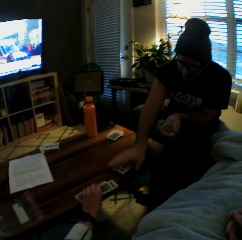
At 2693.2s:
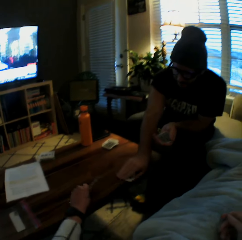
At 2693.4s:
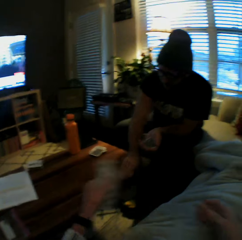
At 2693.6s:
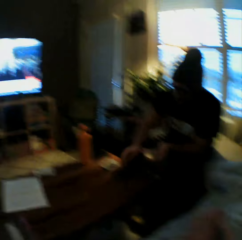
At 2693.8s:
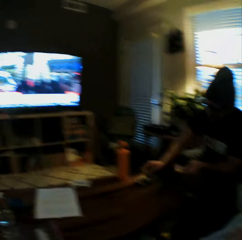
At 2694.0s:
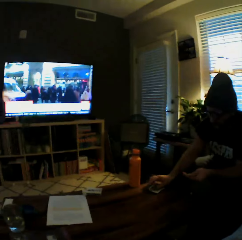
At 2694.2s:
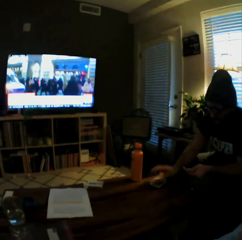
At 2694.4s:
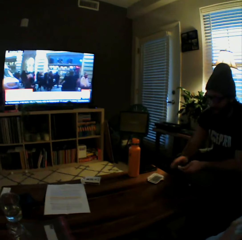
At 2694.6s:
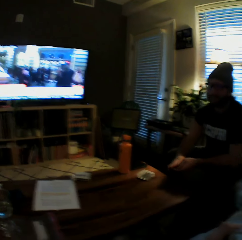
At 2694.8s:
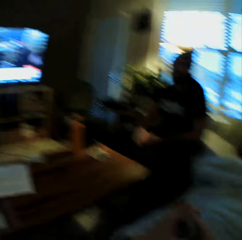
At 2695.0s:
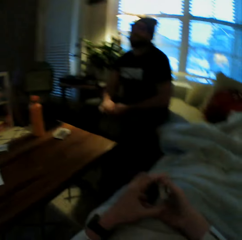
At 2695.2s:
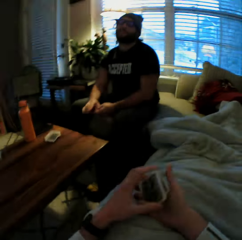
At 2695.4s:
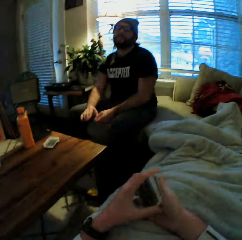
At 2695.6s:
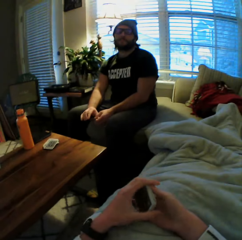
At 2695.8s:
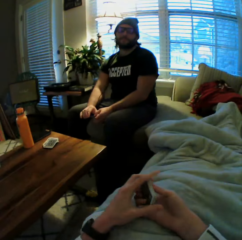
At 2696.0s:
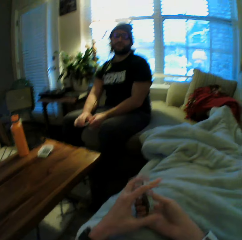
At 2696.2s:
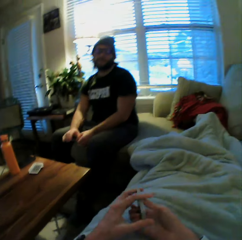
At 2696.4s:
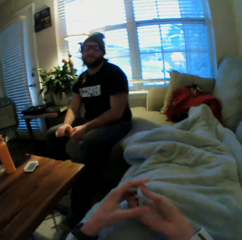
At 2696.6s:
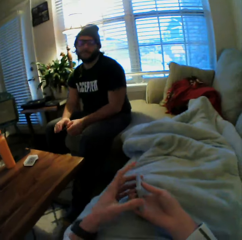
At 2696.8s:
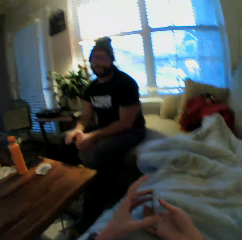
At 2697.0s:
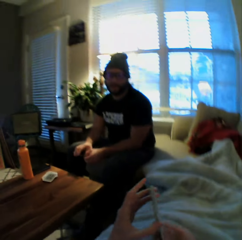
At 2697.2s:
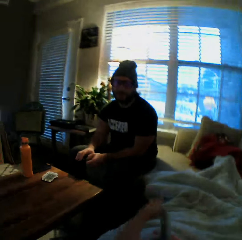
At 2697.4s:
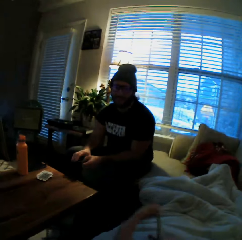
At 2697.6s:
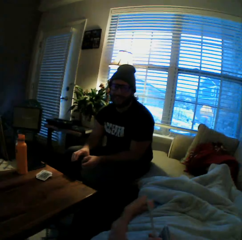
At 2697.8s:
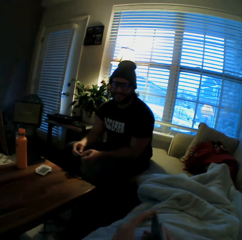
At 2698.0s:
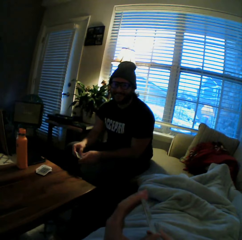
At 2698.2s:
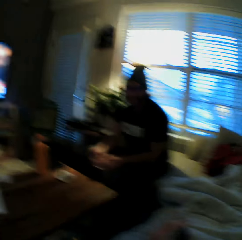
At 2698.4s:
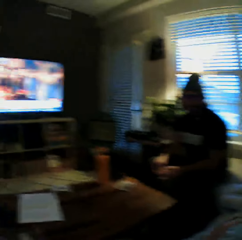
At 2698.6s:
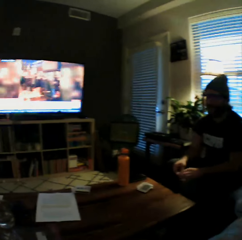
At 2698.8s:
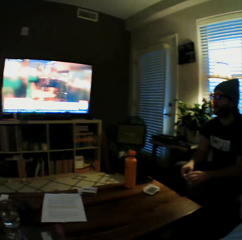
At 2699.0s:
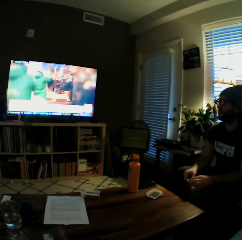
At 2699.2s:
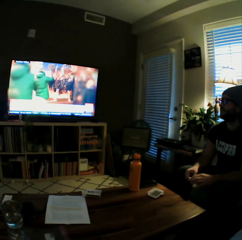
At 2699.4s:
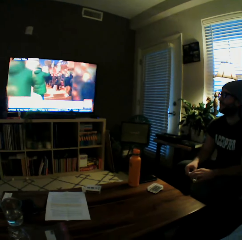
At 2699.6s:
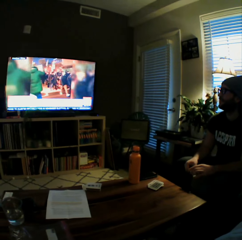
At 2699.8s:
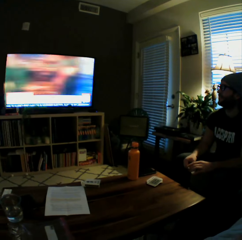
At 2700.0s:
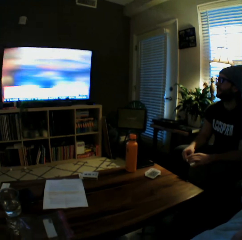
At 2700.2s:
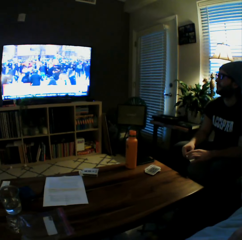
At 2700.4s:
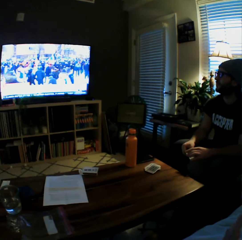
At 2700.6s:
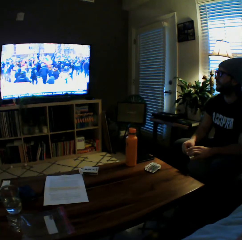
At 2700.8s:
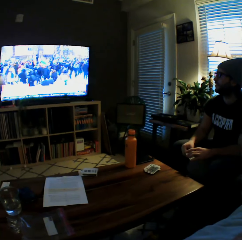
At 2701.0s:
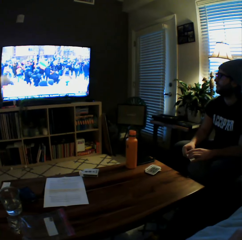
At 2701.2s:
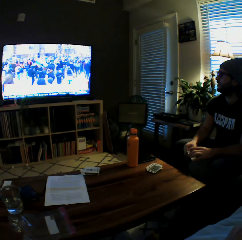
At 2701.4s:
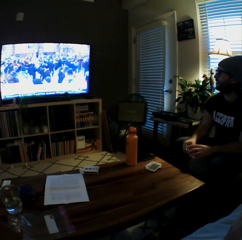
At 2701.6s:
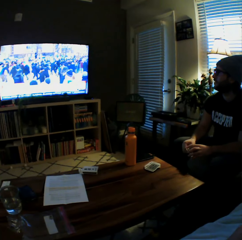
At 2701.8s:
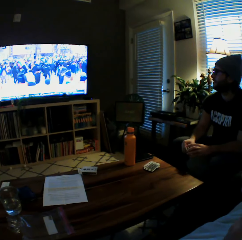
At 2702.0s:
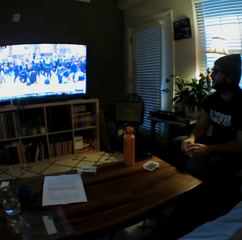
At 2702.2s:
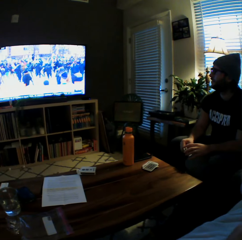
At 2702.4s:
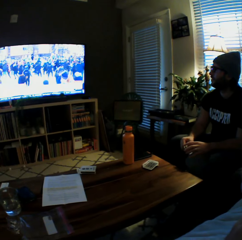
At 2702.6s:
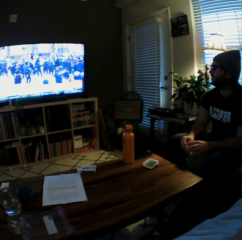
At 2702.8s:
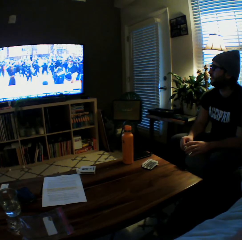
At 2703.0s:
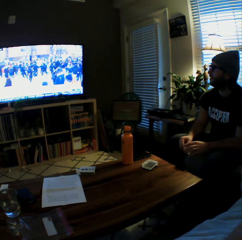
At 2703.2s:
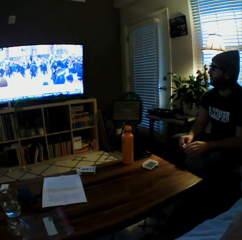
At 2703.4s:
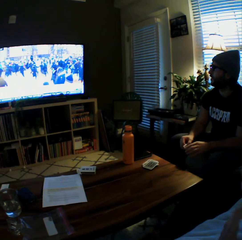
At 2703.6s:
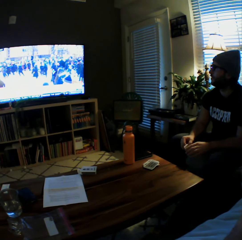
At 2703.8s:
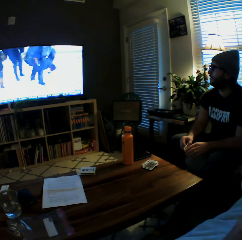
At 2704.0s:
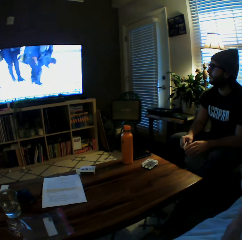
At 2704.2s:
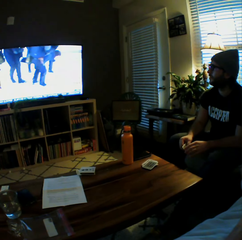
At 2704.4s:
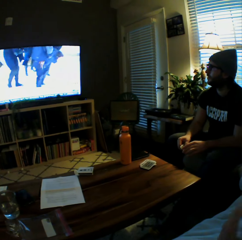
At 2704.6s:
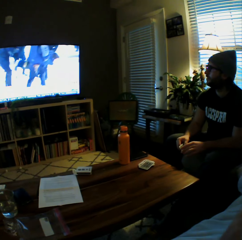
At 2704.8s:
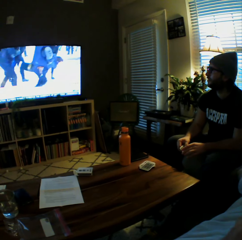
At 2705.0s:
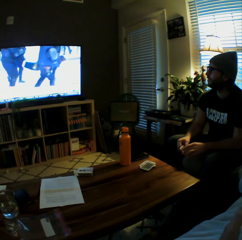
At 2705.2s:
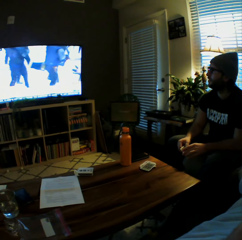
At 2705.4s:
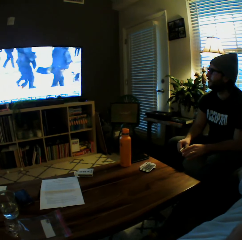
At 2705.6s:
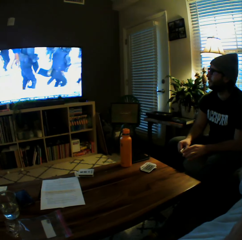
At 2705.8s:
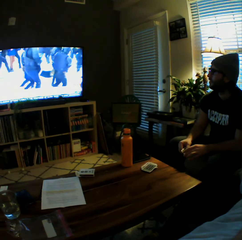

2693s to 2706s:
A man plays another card on the table with his left hand. The camera wearer looks around. The man picks up the cards from the table with his left hand and drops the cards aside on the table with his left hand. The camera wearer speaks to the man. They shuffle the cards. They watch television.

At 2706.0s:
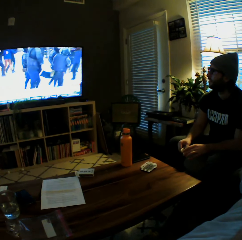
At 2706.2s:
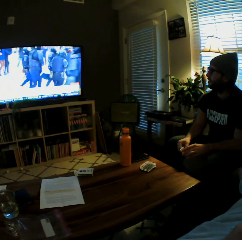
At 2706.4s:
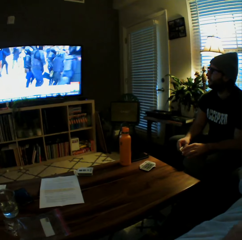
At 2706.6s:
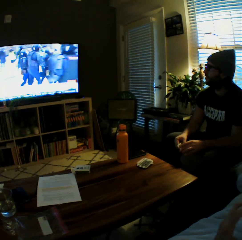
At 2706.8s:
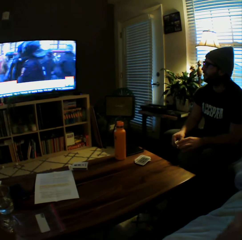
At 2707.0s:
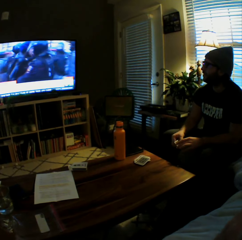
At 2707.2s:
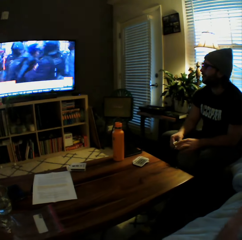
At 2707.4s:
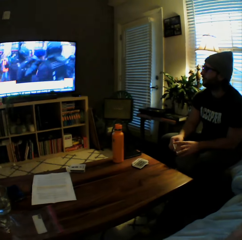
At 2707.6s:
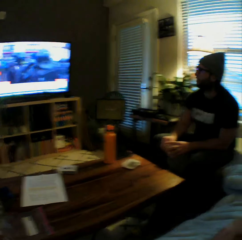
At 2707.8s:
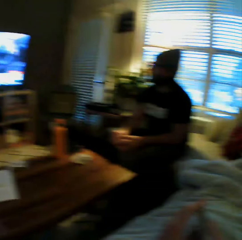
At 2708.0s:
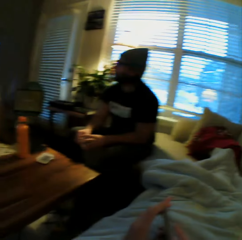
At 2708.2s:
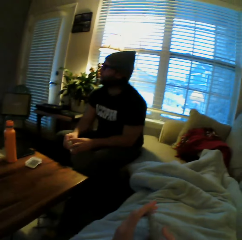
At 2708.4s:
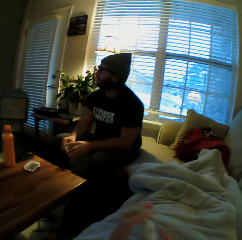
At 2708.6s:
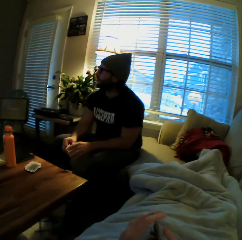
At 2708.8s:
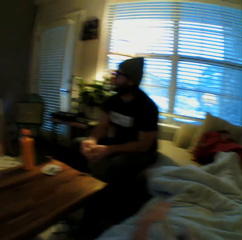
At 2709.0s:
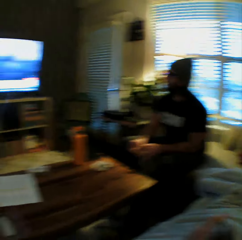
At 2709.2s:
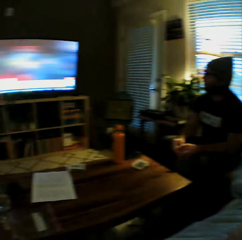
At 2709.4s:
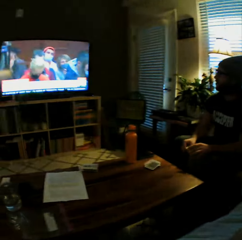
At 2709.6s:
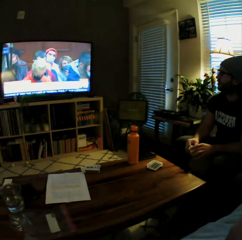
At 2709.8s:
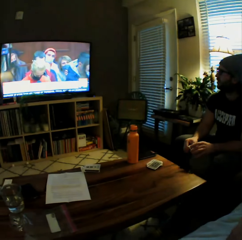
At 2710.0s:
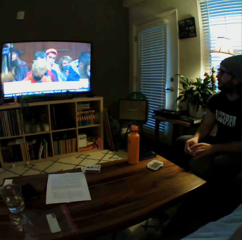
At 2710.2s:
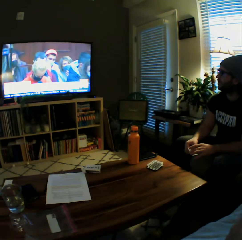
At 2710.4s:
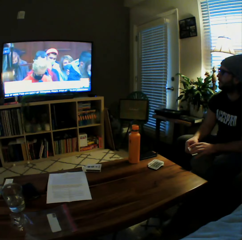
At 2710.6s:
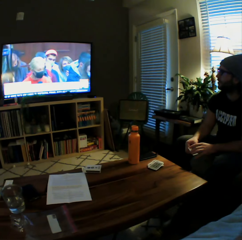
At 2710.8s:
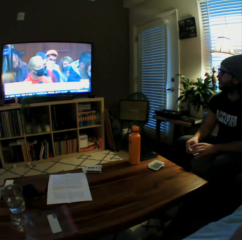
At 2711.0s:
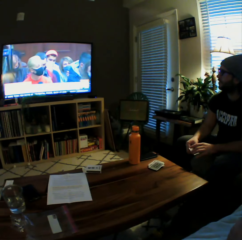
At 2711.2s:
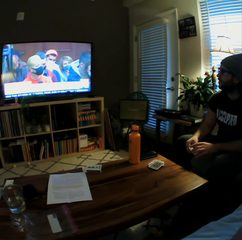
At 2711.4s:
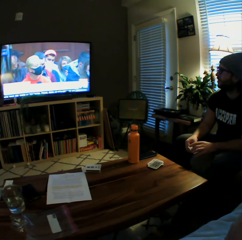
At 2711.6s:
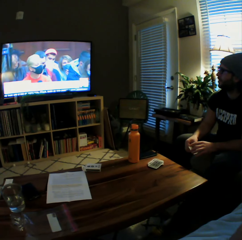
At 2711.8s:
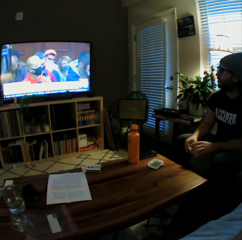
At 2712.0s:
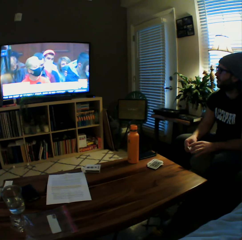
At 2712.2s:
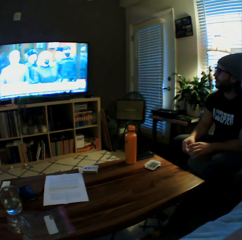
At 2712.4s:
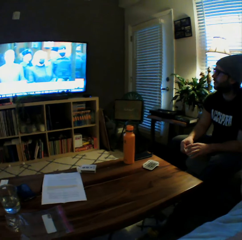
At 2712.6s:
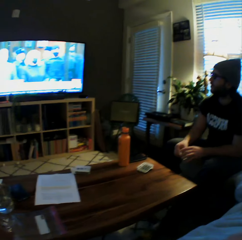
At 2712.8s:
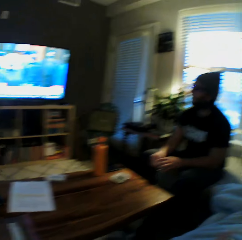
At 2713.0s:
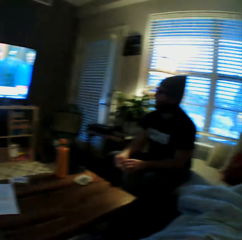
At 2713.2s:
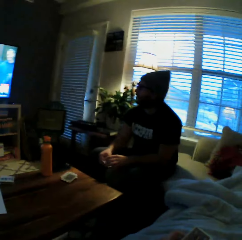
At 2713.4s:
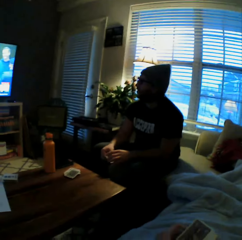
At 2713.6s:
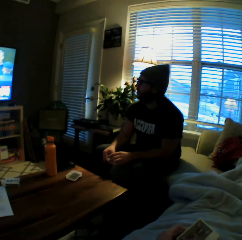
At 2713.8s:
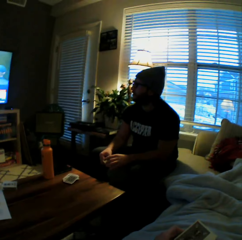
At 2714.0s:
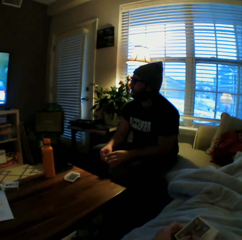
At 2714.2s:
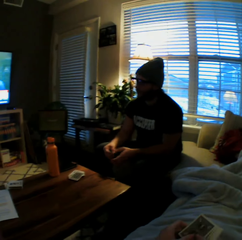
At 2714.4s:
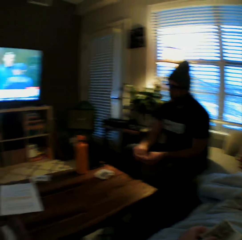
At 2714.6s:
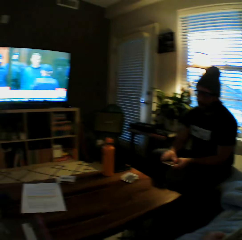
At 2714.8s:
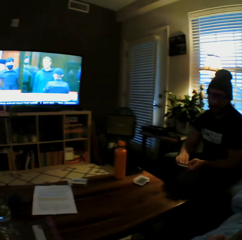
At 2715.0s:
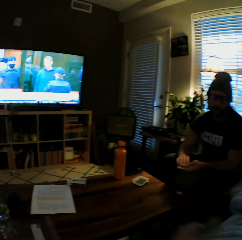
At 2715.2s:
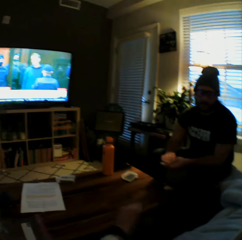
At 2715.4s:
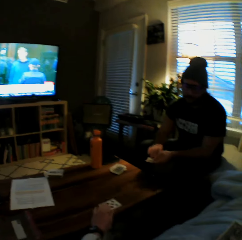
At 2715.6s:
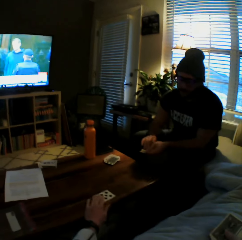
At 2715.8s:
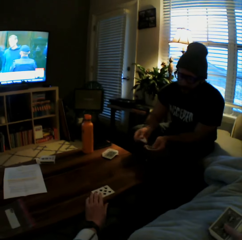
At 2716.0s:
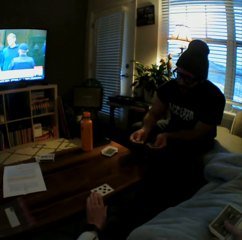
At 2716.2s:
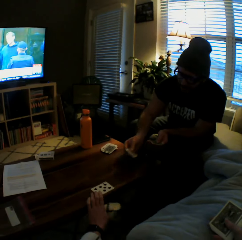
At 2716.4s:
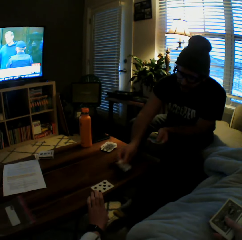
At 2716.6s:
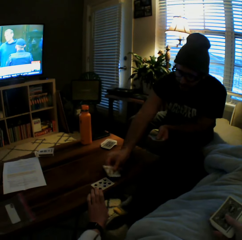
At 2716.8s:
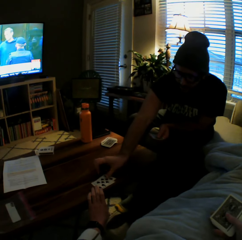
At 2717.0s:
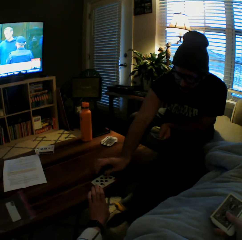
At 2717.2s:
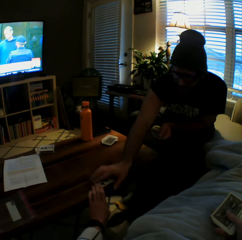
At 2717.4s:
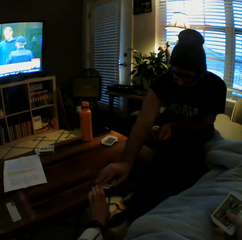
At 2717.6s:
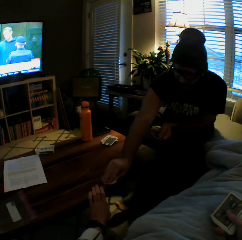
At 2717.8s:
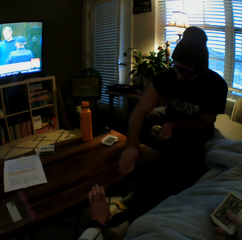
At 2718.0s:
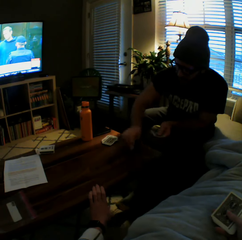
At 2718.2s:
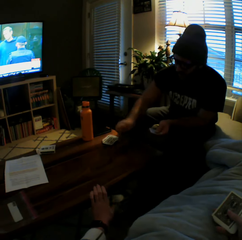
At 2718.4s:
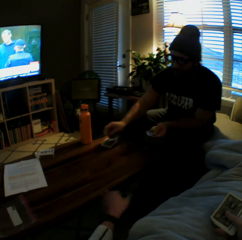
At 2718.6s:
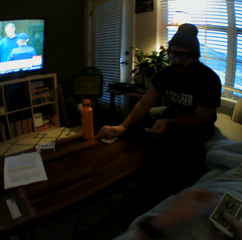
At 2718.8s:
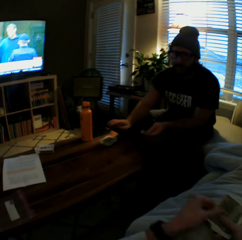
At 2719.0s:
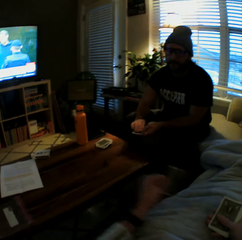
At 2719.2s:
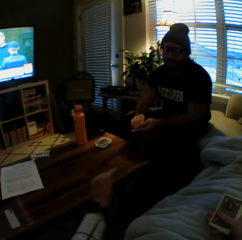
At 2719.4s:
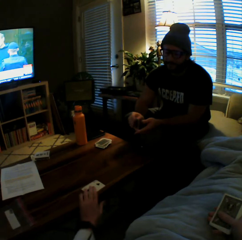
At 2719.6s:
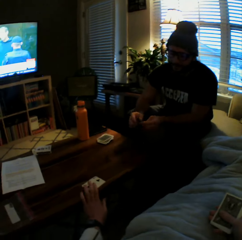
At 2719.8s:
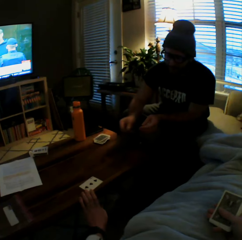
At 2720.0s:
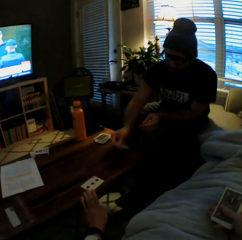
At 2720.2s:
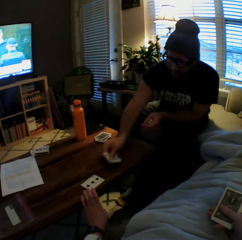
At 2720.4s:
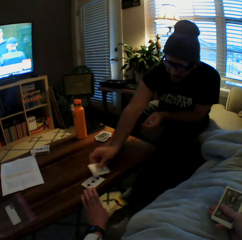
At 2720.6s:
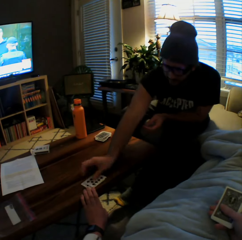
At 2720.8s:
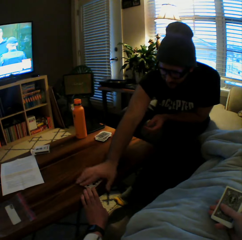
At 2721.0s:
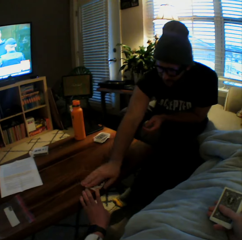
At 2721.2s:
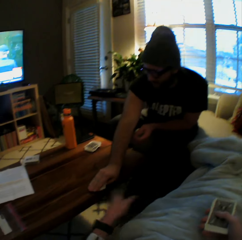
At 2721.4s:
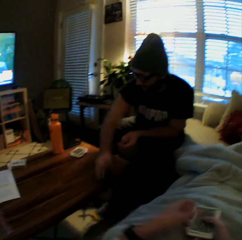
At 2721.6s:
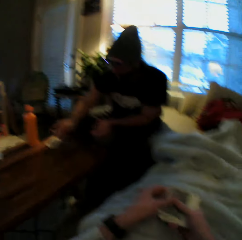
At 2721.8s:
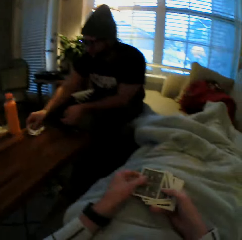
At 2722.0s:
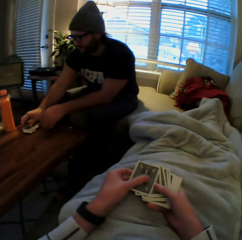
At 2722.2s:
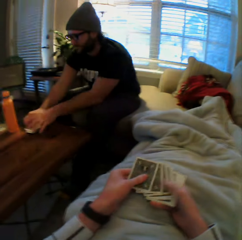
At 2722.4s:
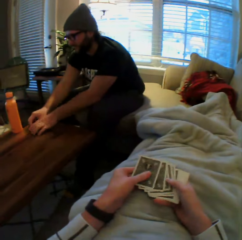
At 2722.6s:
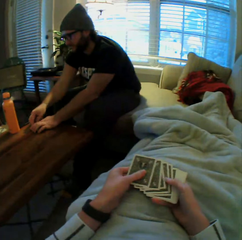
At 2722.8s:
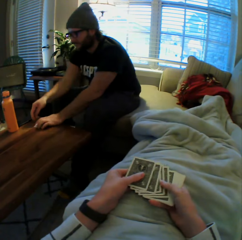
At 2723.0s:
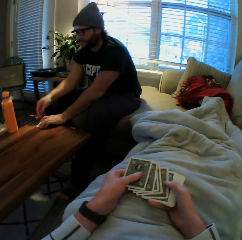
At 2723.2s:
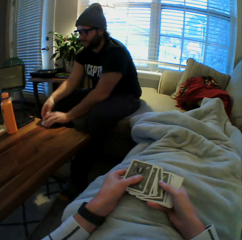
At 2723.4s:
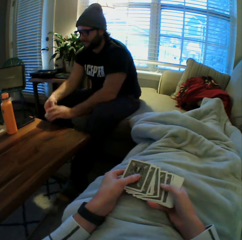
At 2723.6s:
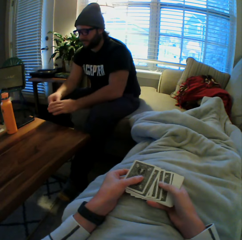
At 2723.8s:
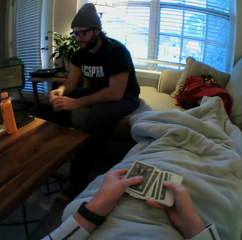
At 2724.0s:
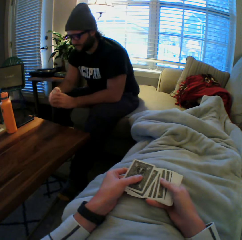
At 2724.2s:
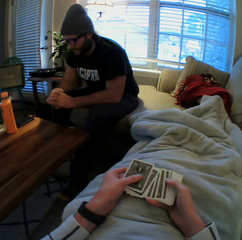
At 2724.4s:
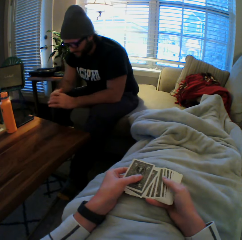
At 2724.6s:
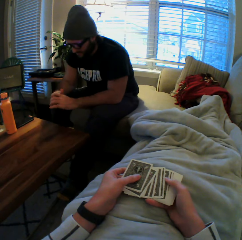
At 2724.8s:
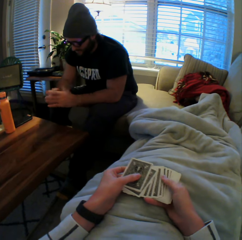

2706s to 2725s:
The camera wearer shuffles the cards. She watches television. She speaks to a man. She places a card on the table. The man places his left hand on the set of cards in his right hand. The camera wearer plays a card on the table with her left hand. The man plays a card on the table with his left hand, grabs some cards from the table with his left hand and places some cards on the table with his left hand. The camera wearer picks a card from her right hand with her left hand. She plays the card on the table with her left hand. The man picks a card from his right hand with his left hand, plays the card on the table with his left hand, grabs some cards from the table with his left hand and places some cards on the table with his left hand. The camera wearer shuffles the cards in both her hands. She counts the cards. The man grabs some cards from the table with his right hand.
